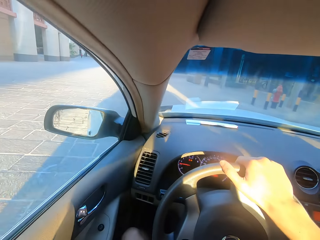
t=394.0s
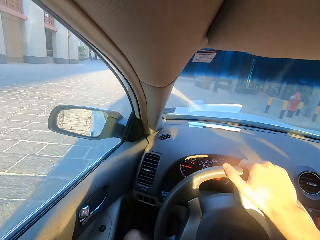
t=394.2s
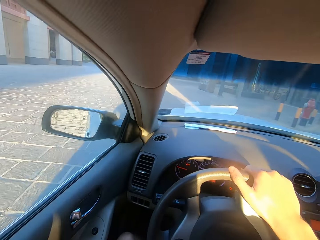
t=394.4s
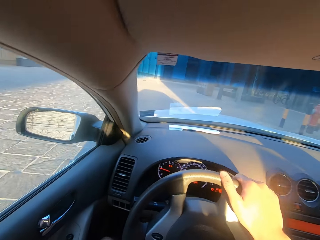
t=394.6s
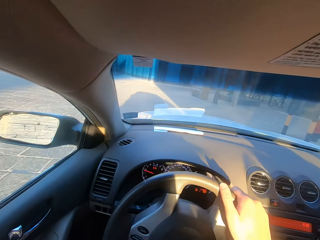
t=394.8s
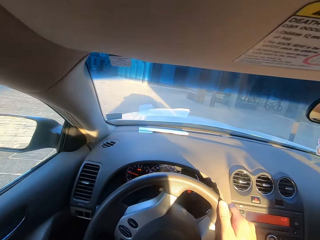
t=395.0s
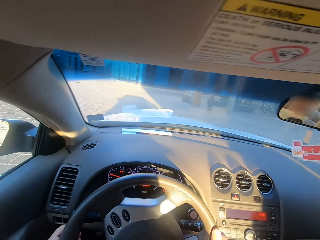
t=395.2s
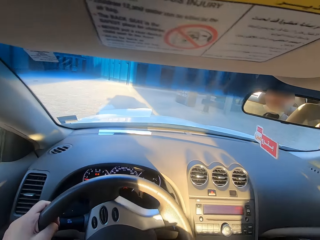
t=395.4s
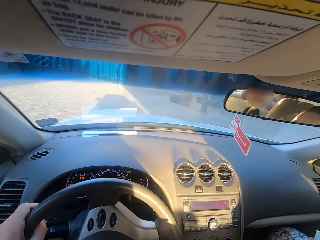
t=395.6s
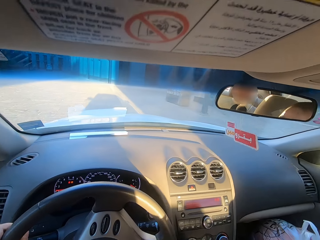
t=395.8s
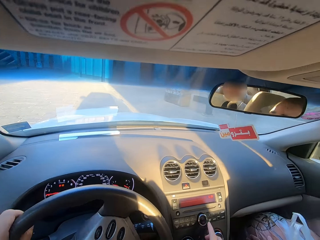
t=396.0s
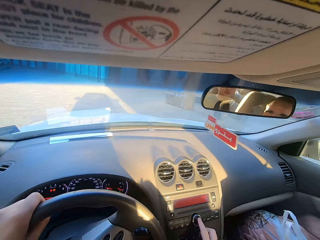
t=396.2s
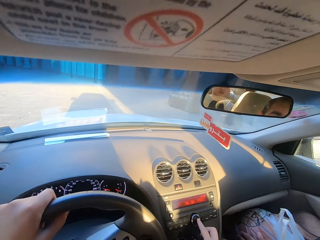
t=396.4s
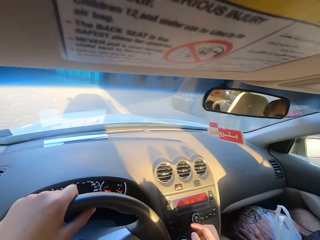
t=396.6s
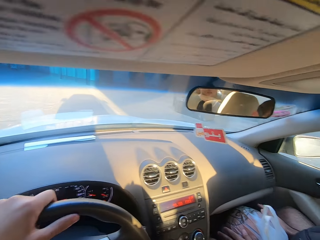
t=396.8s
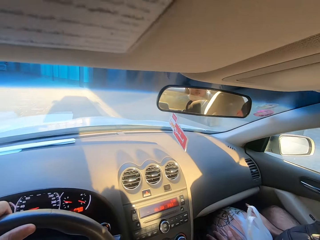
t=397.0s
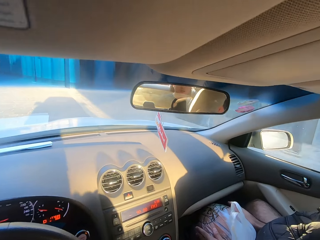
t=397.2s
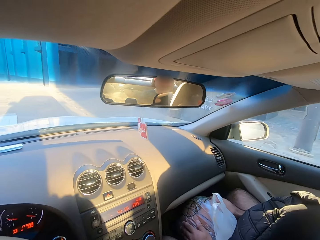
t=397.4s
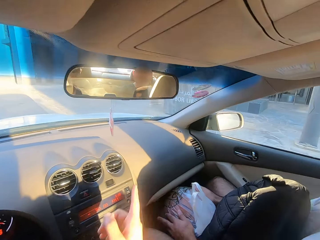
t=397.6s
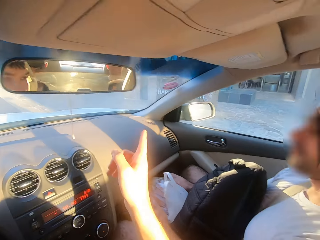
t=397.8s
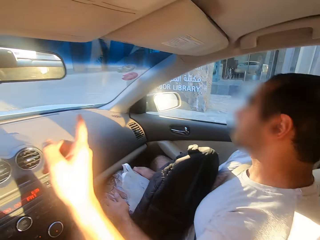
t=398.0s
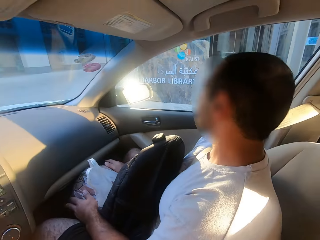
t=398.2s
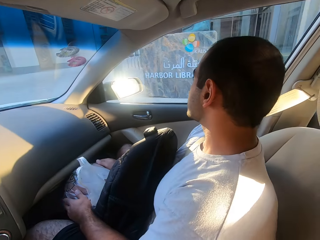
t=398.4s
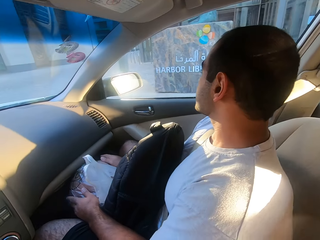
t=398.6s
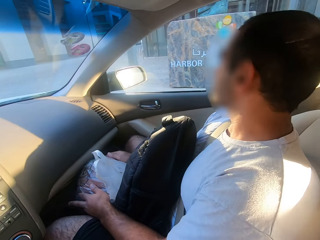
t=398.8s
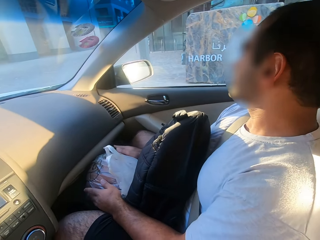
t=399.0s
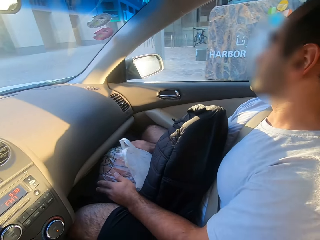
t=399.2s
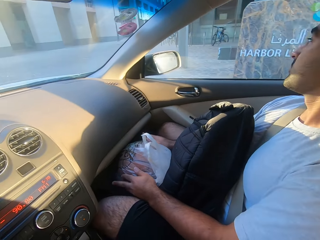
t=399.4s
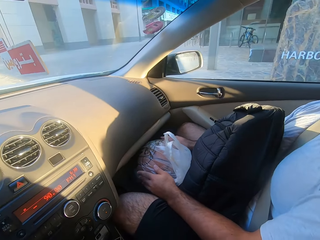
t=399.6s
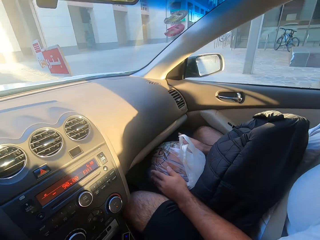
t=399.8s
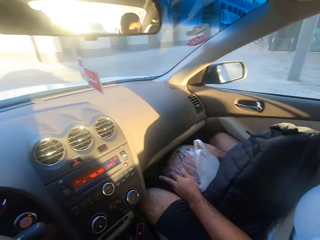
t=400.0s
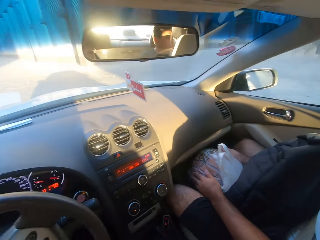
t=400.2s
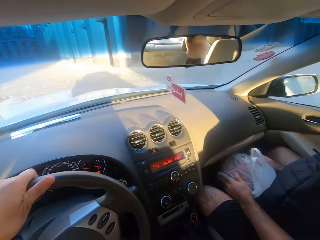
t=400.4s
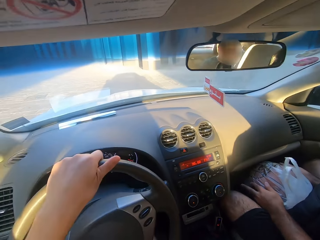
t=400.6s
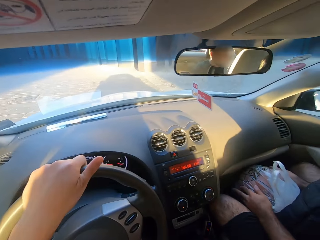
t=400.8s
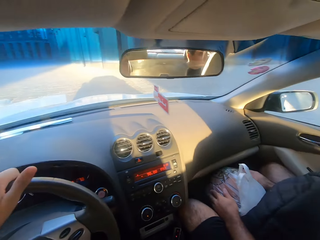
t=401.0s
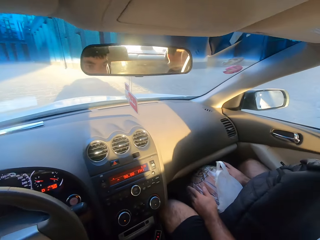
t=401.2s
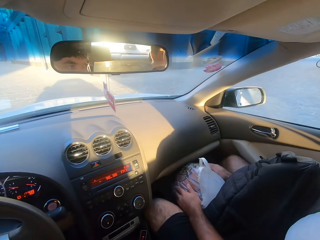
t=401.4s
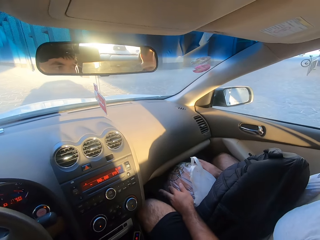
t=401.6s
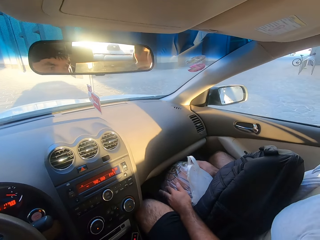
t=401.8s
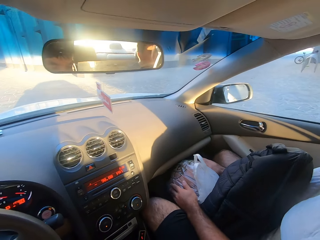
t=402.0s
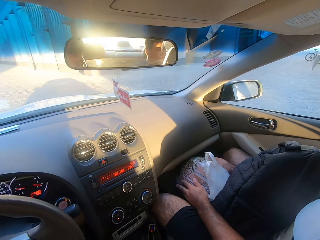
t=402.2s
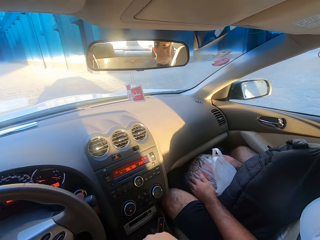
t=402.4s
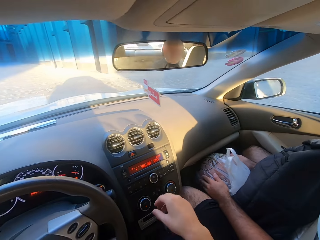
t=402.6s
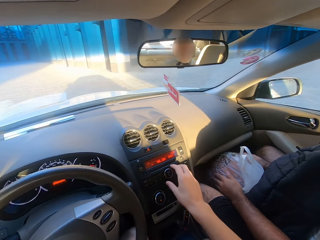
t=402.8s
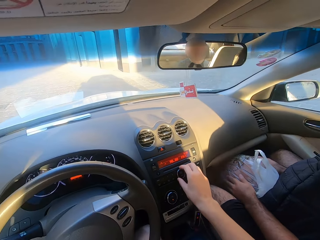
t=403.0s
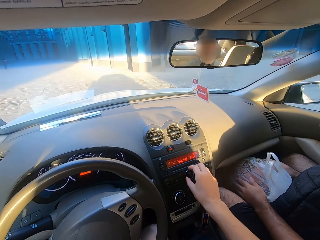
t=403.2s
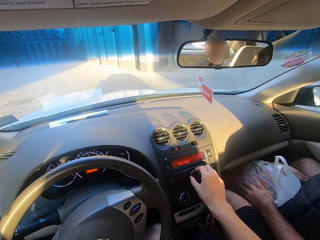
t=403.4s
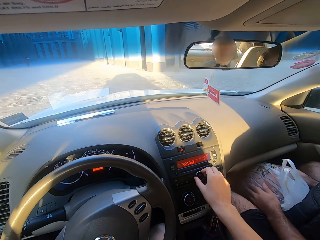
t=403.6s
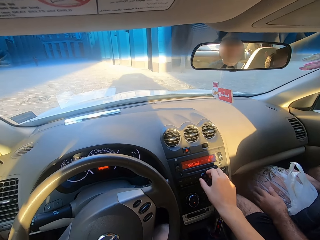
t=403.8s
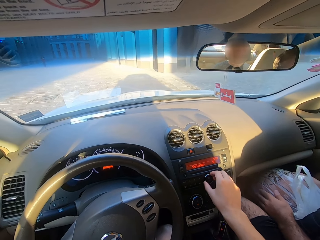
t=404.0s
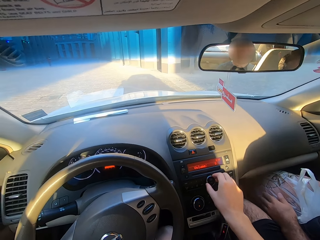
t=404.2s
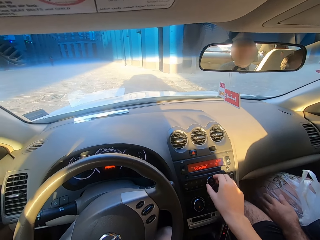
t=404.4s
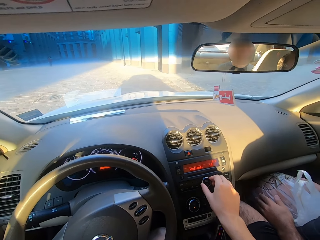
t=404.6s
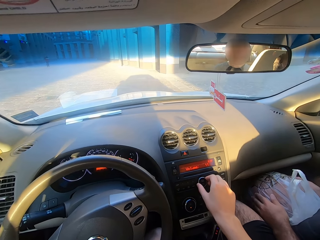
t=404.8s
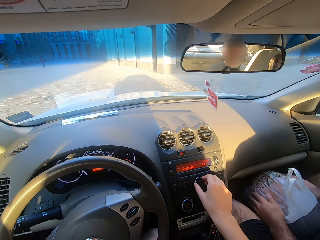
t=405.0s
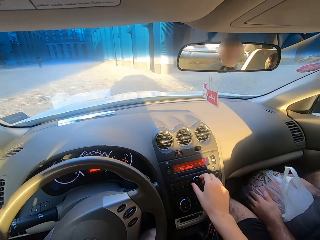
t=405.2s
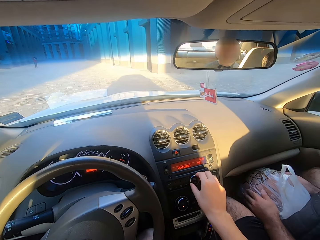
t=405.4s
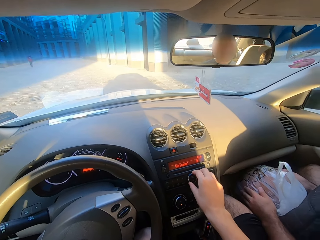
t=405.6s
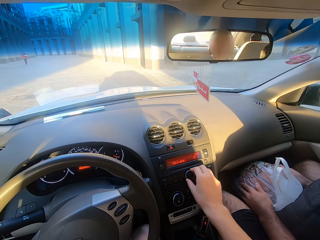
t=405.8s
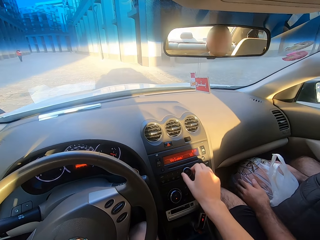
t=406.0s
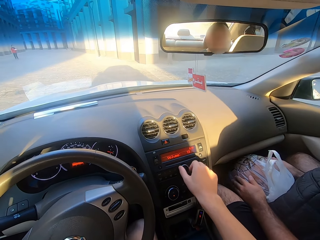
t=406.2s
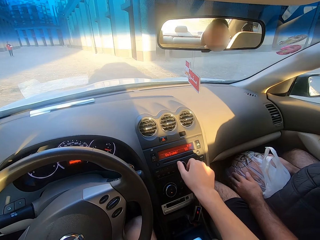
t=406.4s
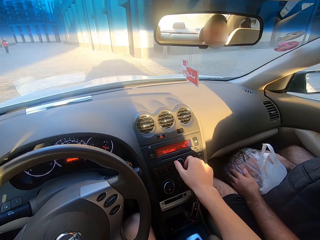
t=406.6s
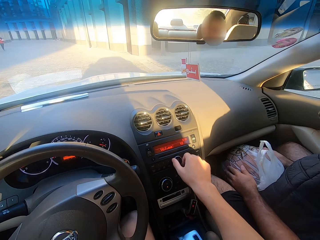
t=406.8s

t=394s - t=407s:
The camera wearer stops the car. They turn on the radio.

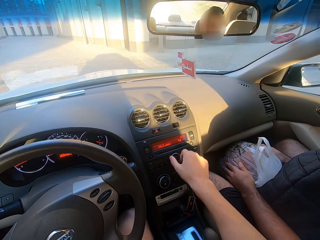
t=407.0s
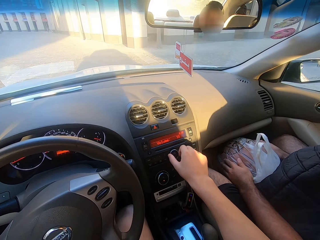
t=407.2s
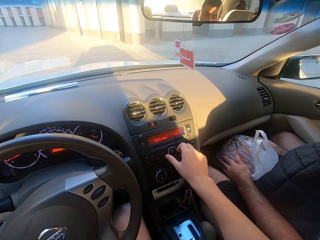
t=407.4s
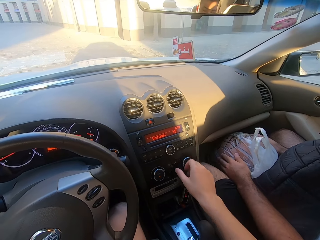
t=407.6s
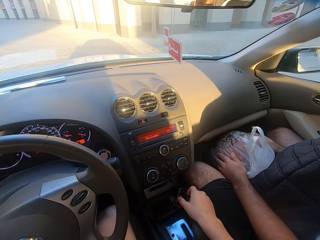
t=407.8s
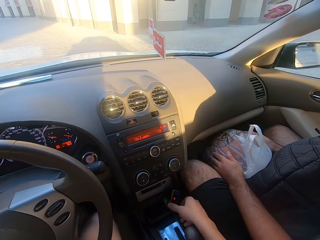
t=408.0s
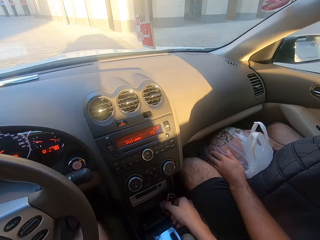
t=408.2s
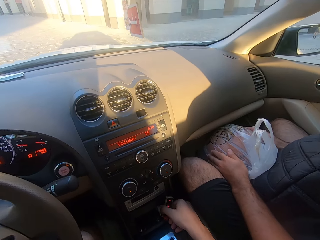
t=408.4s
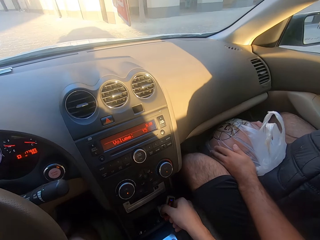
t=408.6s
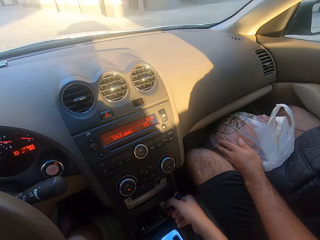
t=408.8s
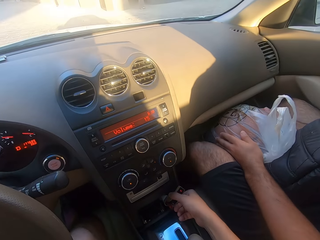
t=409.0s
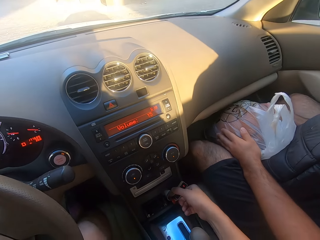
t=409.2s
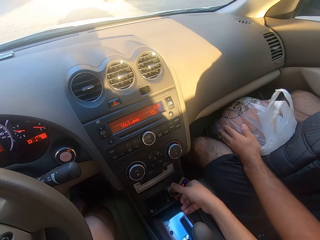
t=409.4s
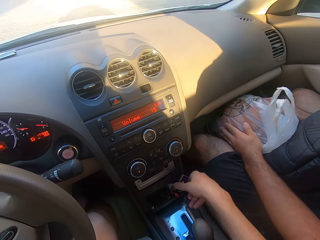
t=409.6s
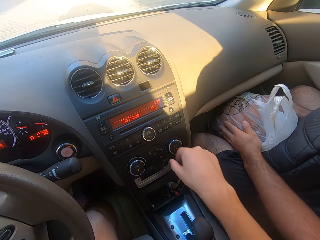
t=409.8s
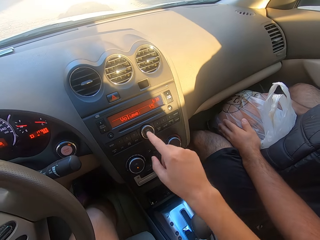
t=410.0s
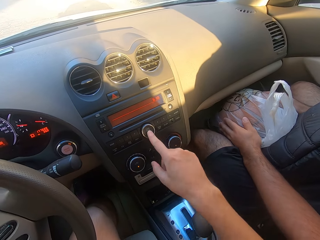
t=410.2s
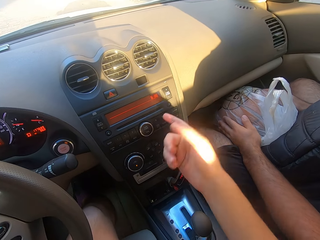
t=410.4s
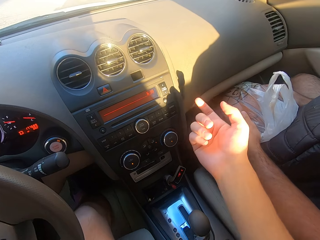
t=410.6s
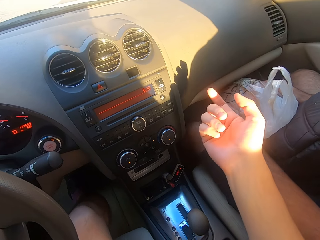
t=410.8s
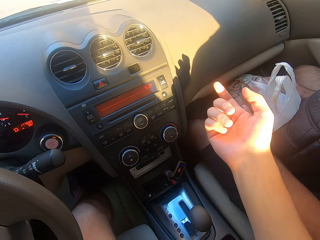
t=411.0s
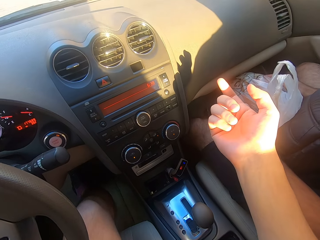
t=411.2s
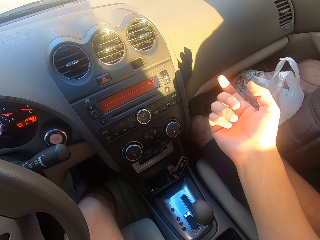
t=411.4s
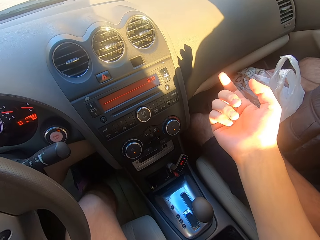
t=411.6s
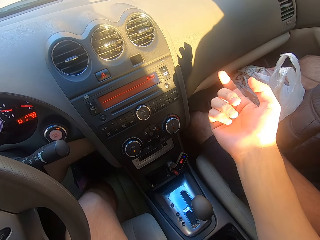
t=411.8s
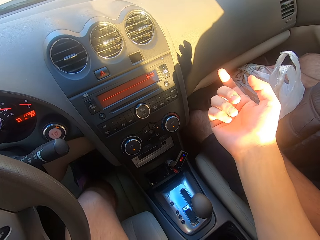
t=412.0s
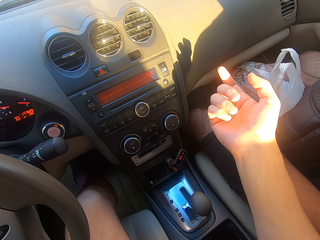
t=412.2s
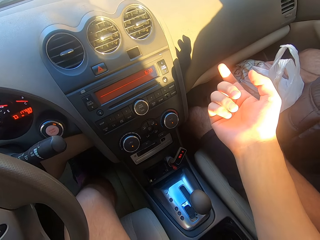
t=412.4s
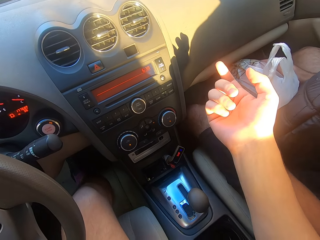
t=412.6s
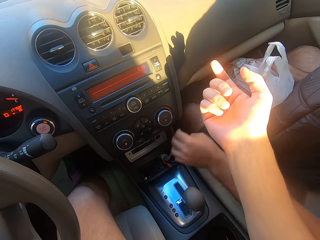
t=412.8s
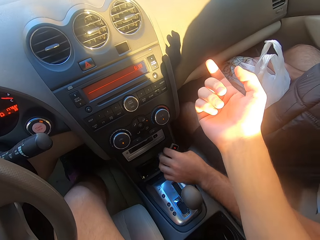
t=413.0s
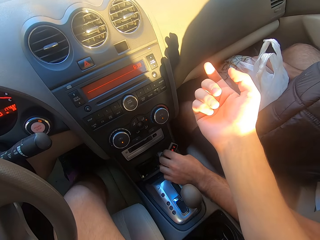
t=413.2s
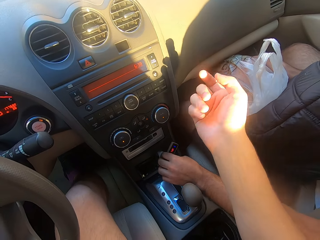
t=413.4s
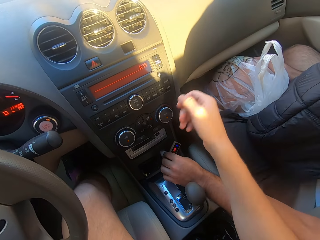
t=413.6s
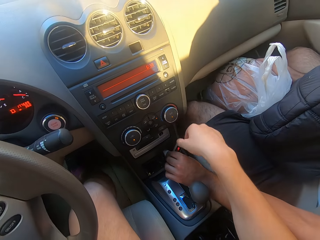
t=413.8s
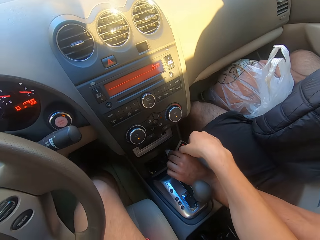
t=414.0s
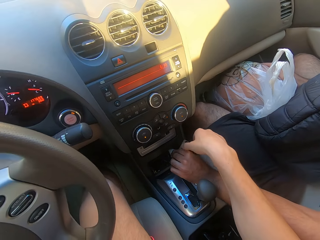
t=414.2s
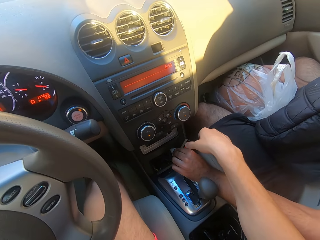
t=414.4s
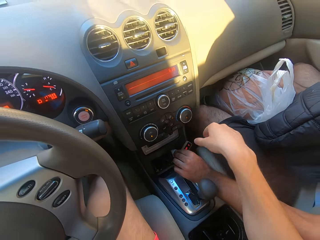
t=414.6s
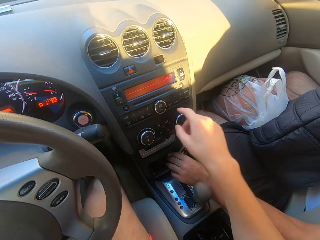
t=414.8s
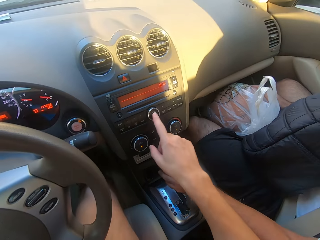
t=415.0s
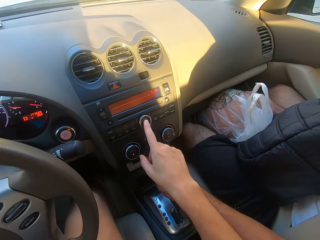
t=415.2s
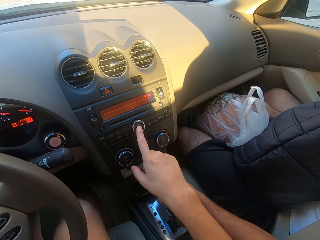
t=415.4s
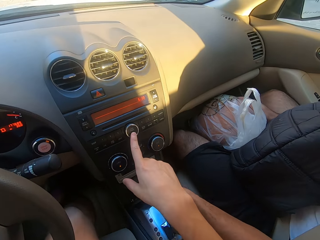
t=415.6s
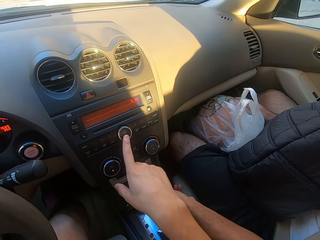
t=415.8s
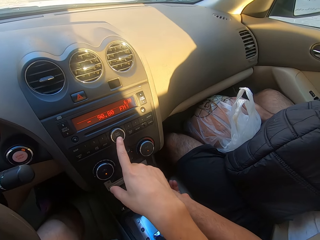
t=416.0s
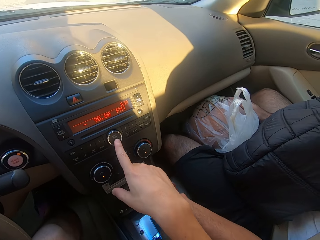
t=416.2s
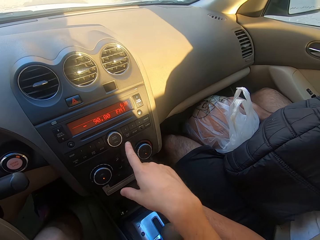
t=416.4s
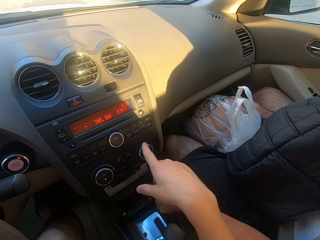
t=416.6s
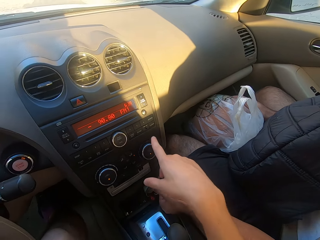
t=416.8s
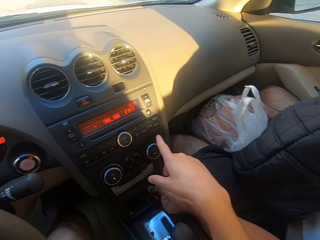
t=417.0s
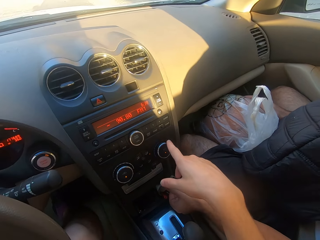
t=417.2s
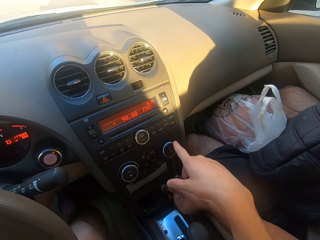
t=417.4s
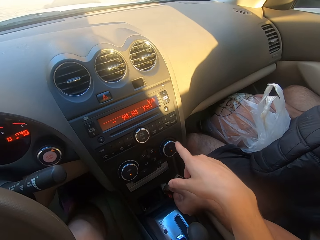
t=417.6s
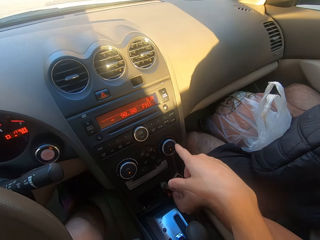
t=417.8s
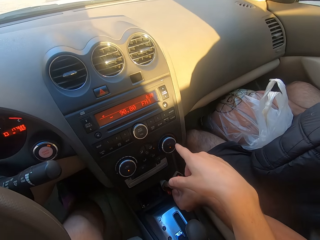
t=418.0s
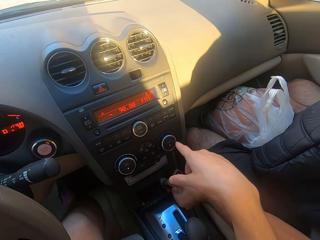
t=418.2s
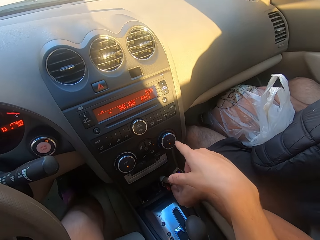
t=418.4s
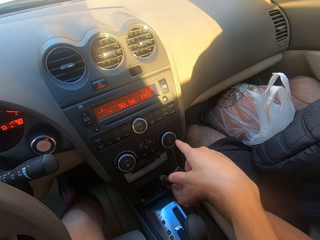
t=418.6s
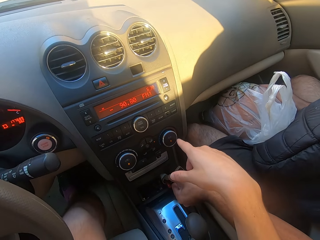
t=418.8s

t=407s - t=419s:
The camera wearer puts the flash drive. They interact with a man. The man twists the flash drive and puts in the flash disk. The camera wearer turns the volume.
